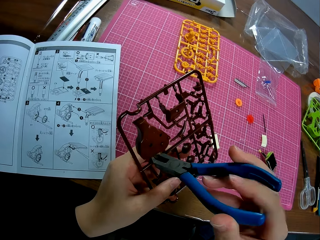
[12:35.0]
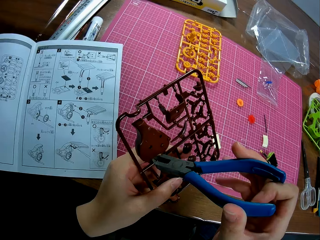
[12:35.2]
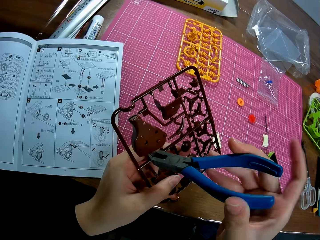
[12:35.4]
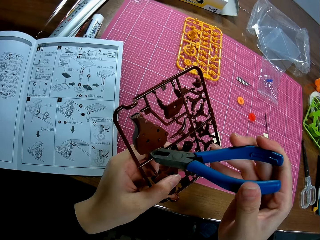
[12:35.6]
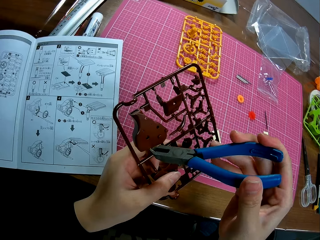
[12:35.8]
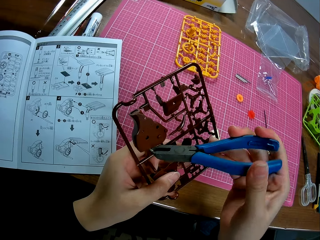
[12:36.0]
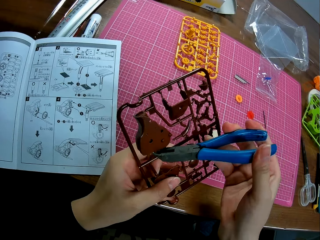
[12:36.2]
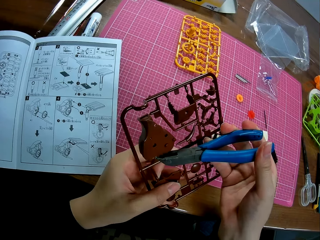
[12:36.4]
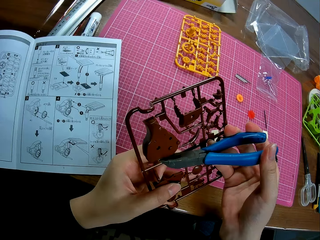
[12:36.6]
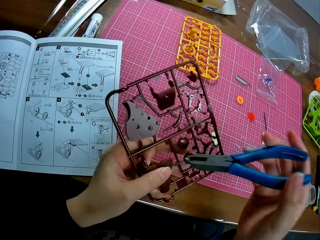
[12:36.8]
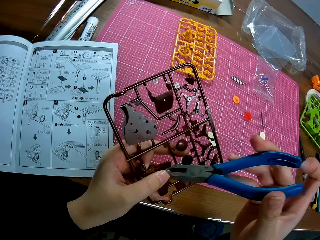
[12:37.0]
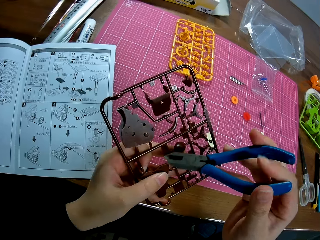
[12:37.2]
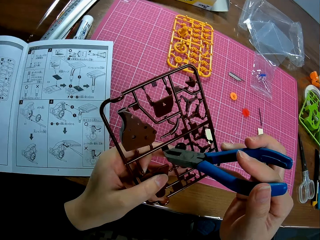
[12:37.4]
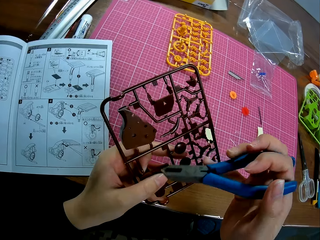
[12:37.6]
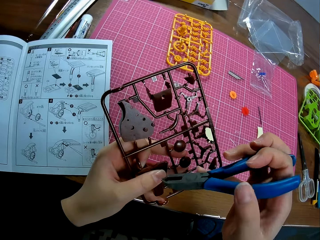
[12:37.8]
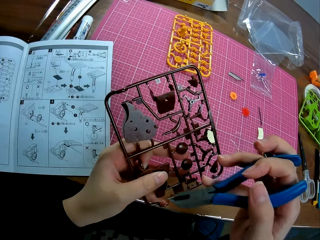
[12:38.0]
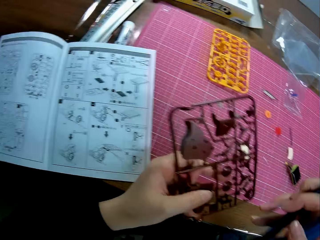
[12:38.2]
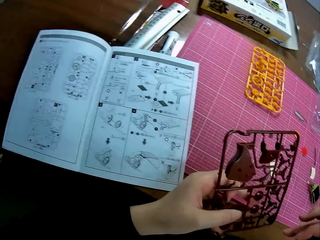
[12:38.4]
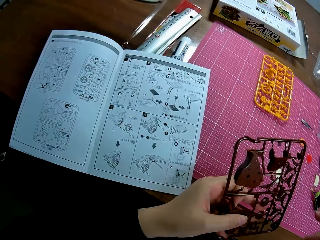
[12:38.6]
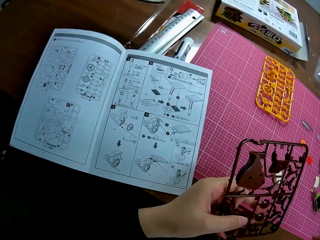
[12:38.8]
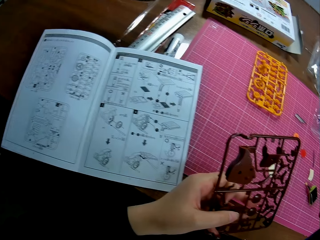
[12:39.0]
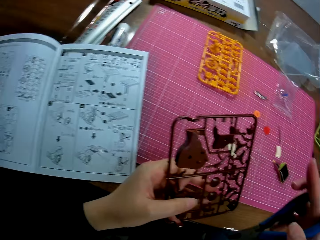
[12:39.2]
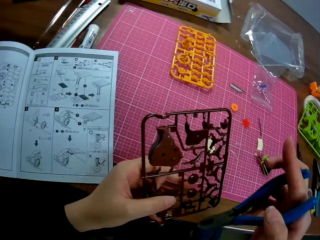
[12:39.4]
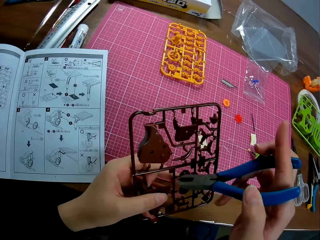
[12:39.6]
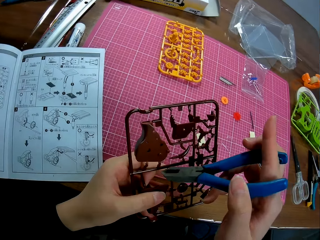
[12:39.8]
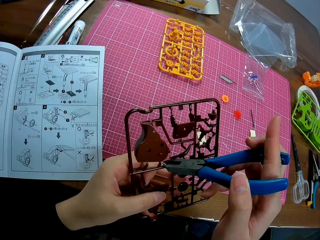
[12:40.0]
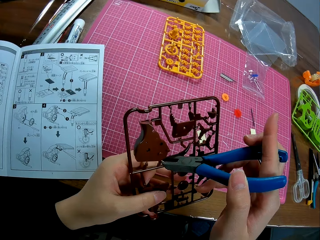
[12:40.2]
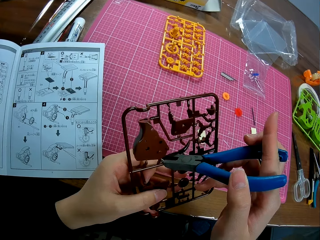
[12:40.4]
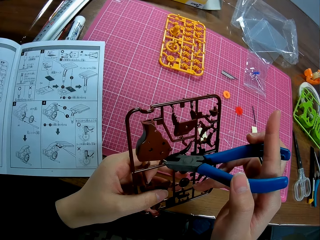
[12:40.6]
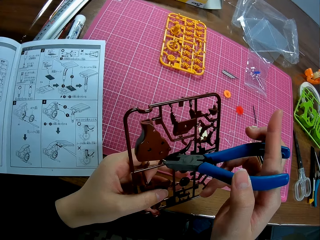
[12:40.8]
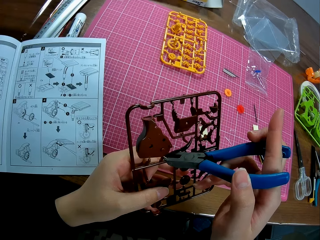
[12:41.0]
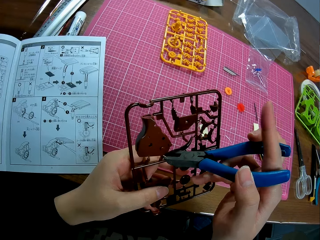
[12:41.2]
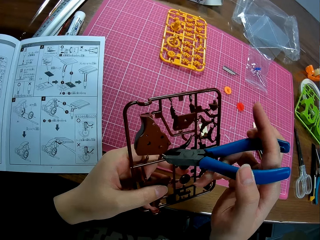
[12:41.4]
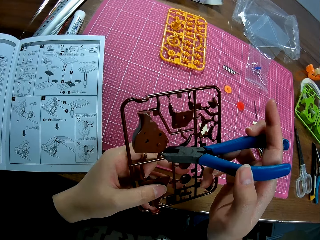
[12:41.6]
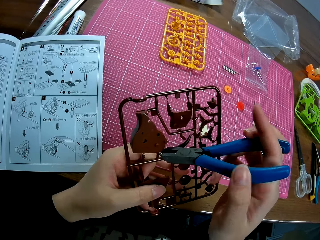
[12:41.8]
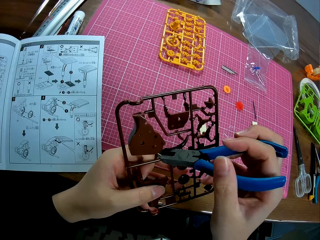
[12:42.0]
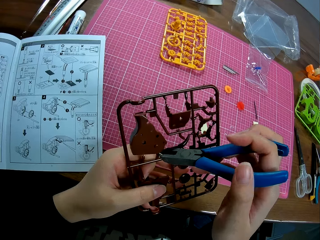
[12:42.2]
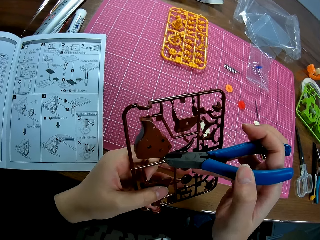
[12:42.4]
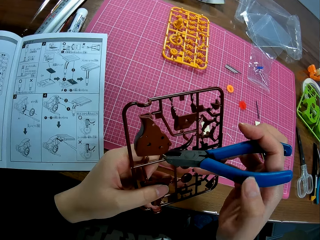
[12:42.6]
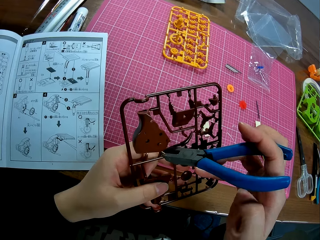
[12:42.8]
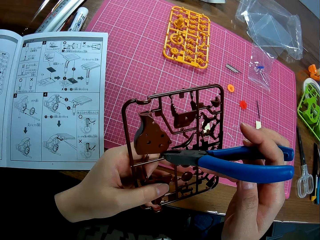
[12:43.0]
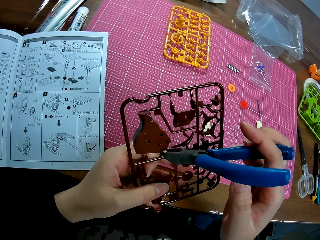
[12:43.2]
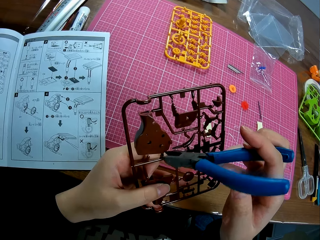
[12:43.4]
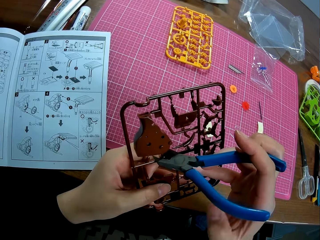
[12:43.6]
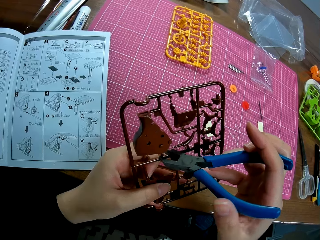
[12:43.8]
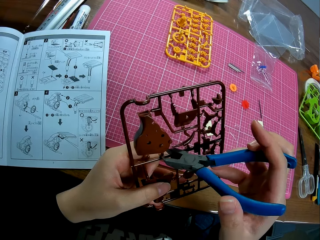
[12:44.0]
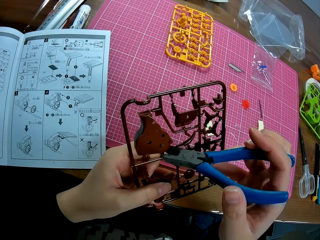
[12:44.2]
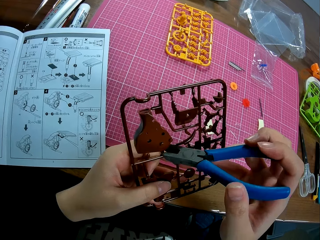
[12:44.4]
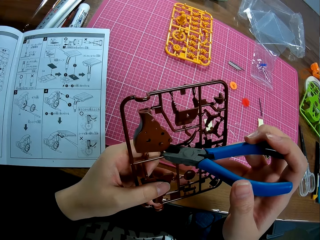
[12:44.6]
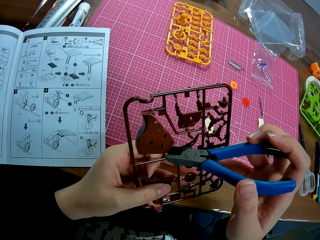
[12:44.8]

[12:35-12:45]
The camera wearer cuts a piece of the component with the wire cutter in her right hand.

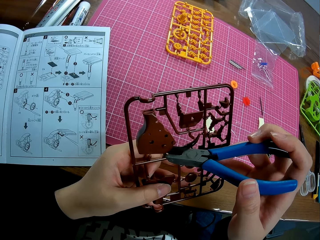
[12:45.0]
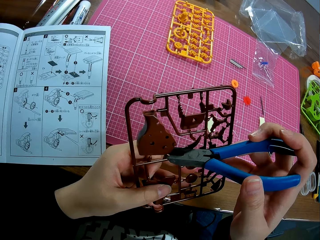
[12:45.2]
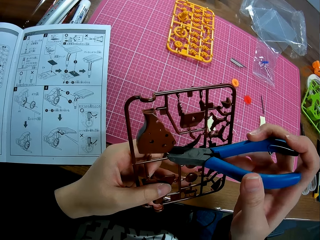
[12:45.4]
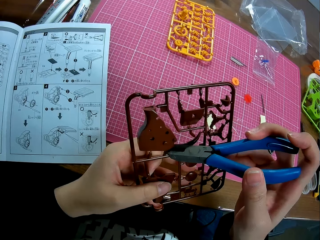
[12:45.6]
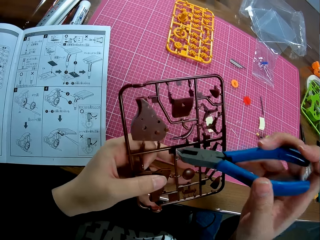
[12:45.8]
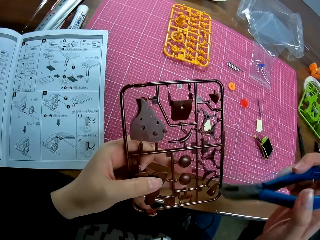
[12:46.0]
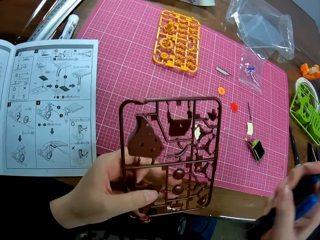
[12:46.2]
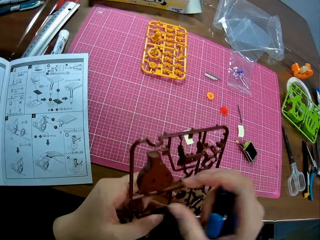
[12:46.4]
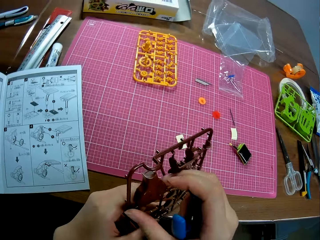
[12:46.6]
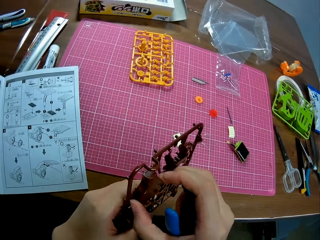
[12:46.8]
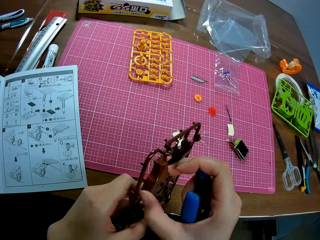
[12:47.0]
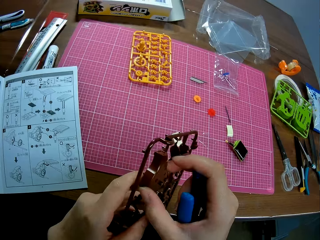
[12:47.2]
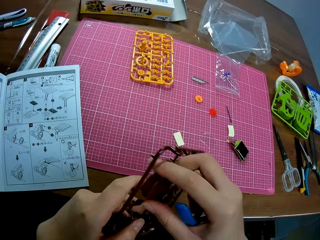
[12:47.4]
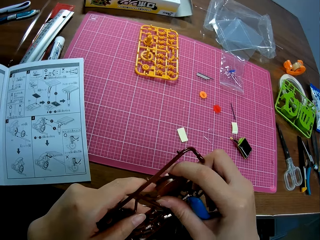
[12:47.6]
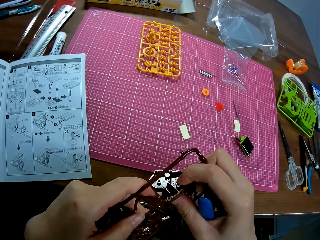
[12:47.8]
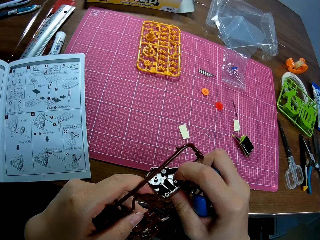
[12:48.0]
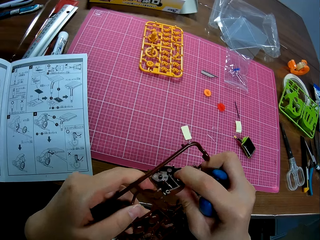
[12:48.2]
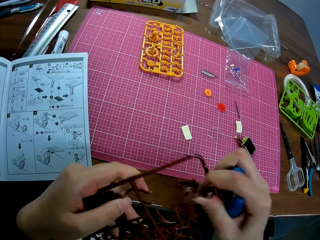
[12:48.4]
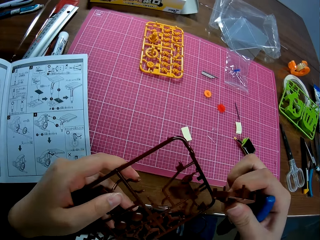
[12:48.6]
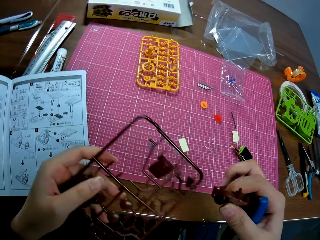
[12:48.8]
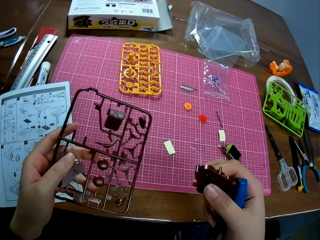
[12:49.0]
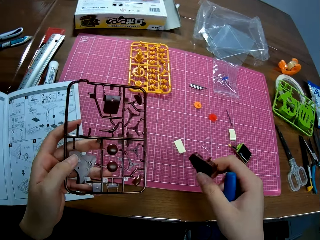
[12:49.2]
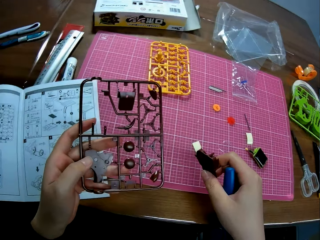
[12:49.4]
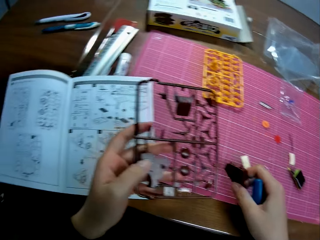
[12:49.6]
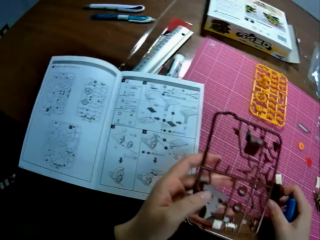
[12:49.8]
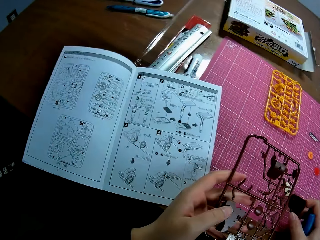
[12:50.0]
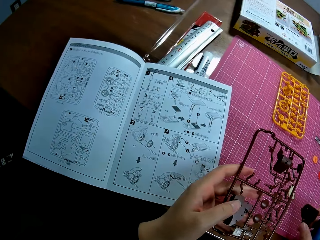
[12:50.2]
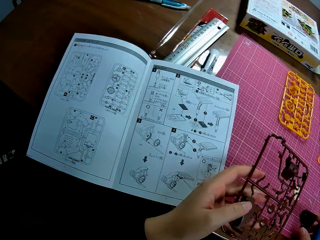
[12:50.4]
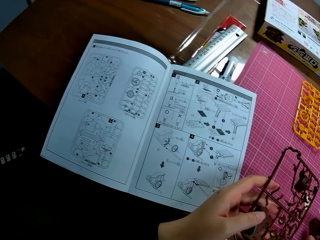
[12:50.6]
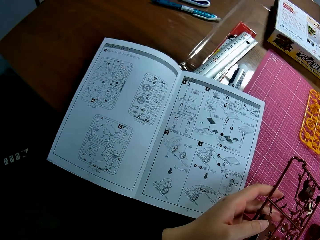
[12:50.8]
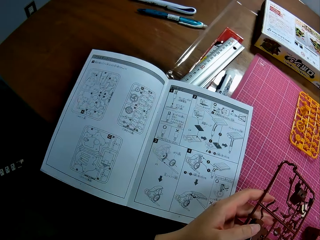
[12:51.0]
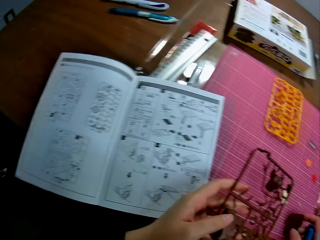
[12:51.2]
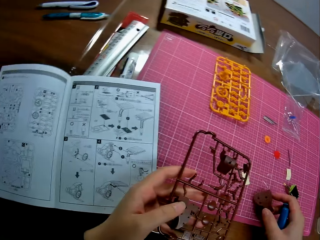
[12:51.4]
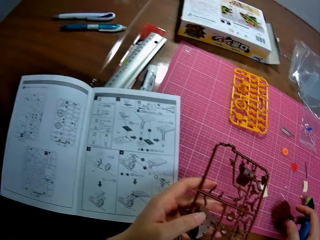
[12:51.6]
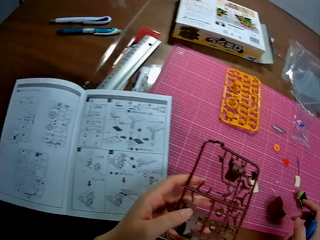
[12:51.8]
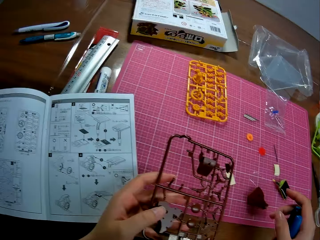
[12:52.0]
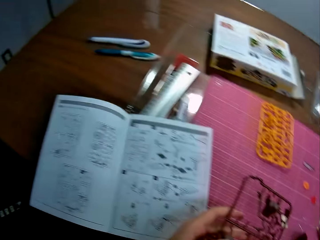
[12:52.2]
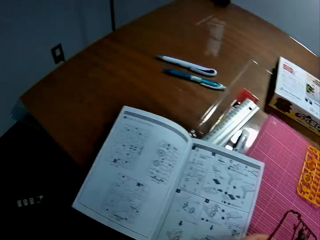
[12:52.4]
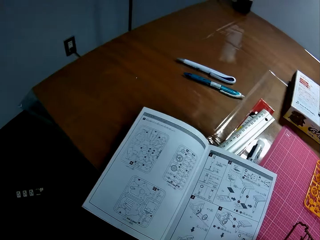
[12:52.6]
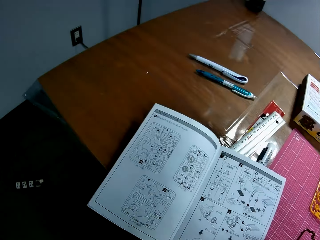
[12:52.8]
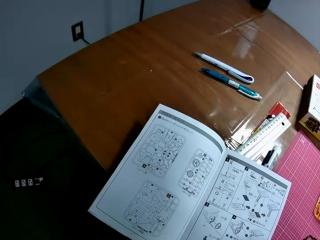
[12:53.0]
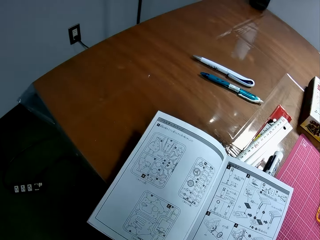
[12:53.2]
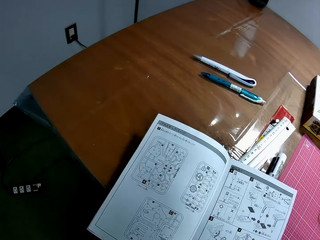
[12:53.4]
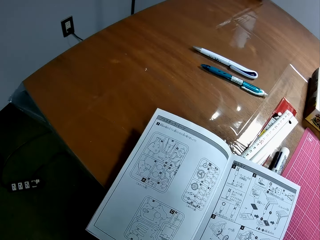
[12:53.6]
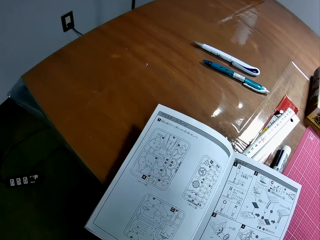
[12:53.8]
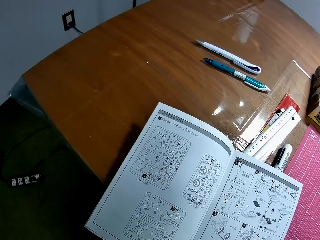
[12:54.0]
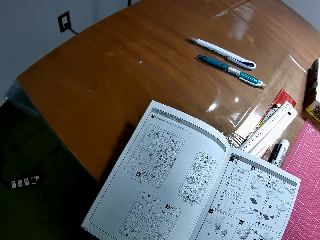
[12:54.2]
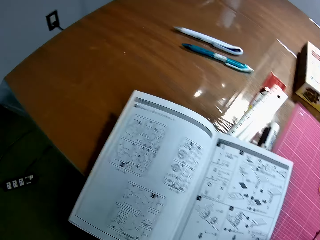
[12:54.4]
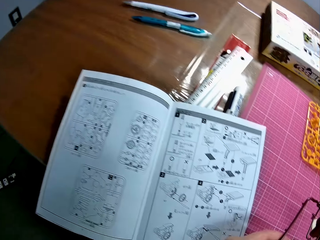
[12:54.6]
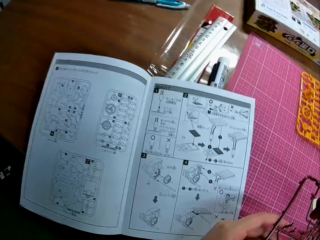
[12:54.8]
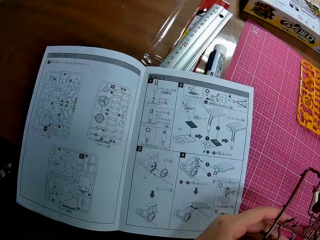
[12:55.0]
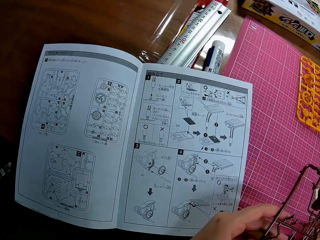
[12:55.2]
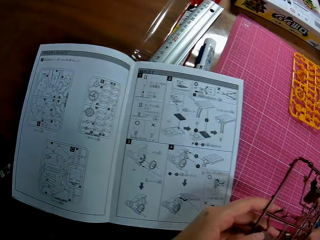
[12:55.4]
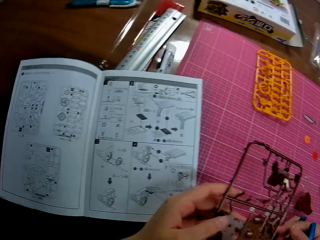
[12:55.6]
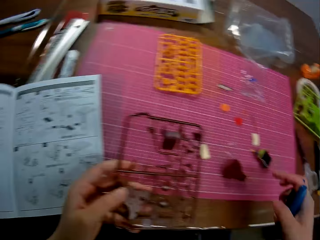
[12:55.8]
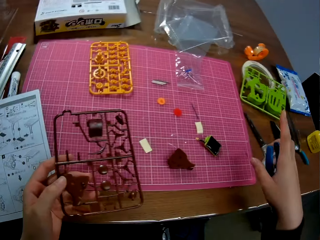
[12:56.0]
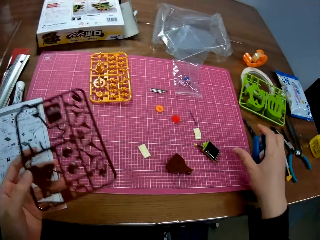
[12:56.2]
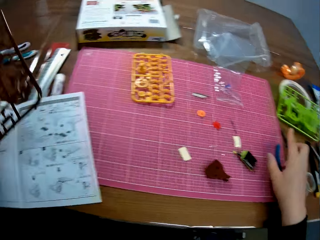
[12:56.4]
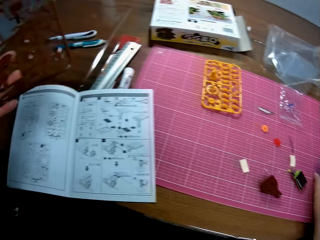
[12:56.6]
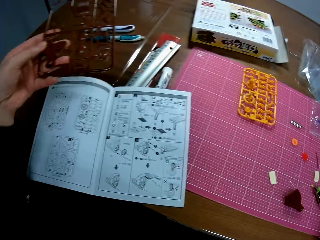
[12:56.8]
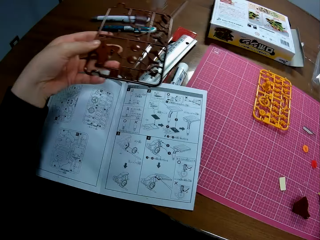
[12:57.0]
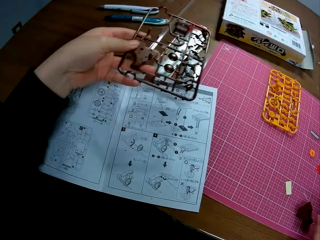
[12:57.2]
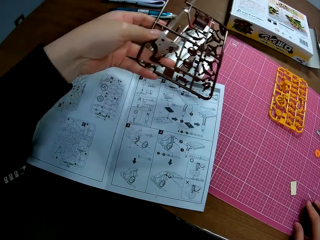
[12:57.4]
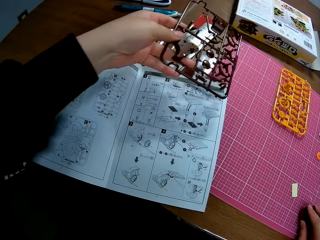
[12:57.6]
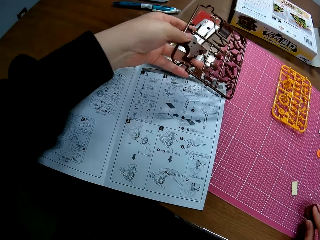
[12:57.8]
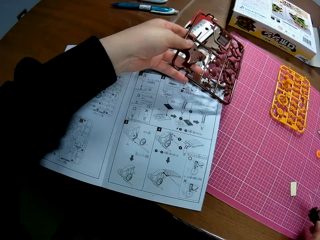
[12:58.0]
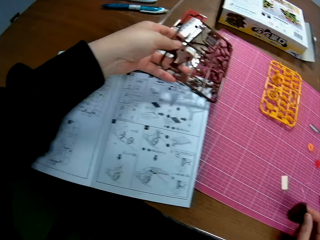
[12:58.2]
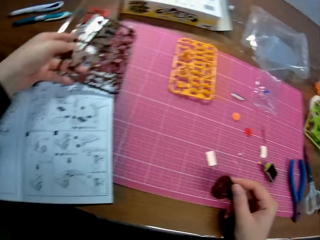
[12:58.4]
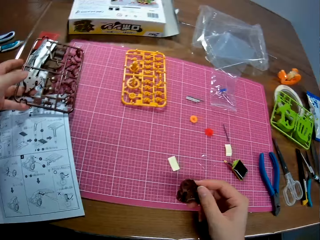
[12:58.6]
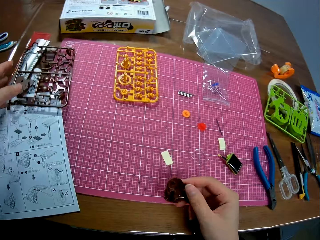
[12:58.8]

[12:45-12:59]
The camera wearer breaks out the piece from the punch-out with her right hand. She puts the piece in her right hand on the cutting mat on the table. She puts the wire cutter in her right hand on the cutting mat on the table. She drops the plastic craft puzzle. She picks up the piece on the cutting mat with her right hand.
